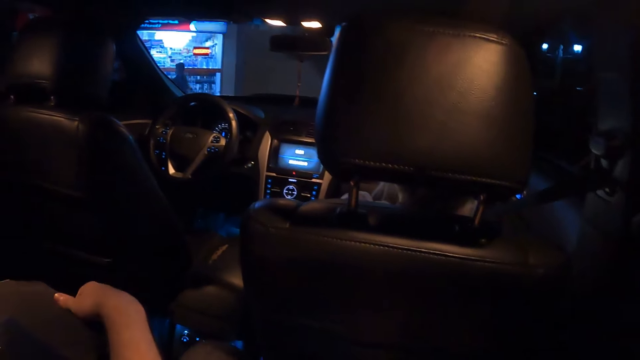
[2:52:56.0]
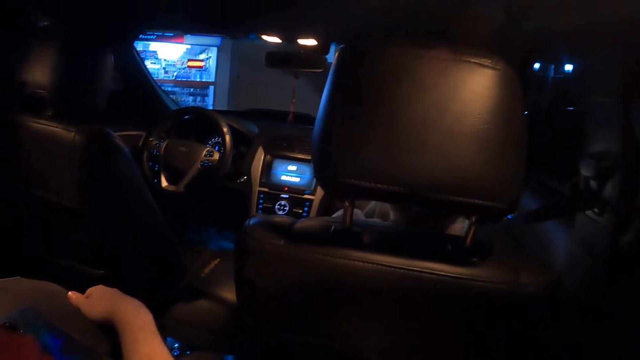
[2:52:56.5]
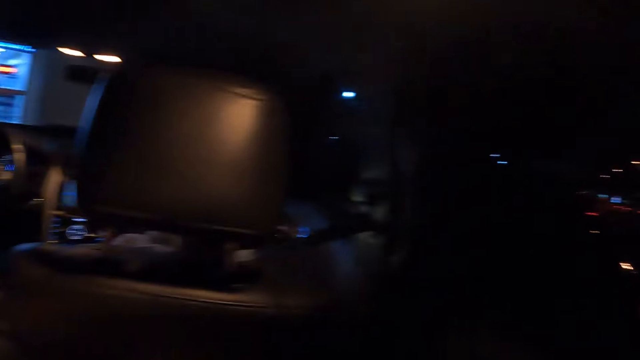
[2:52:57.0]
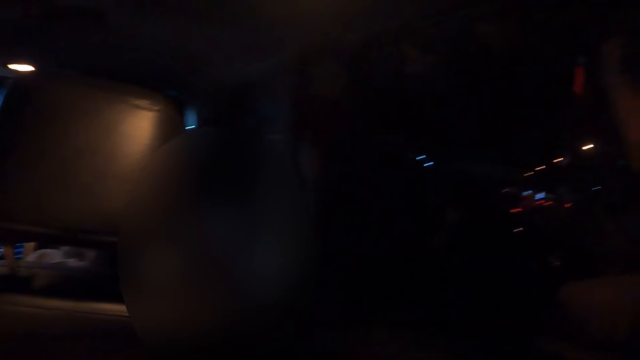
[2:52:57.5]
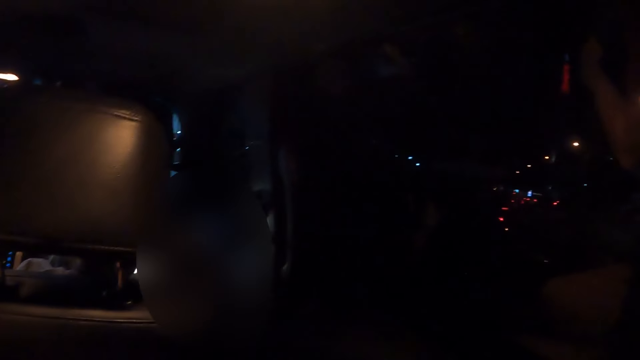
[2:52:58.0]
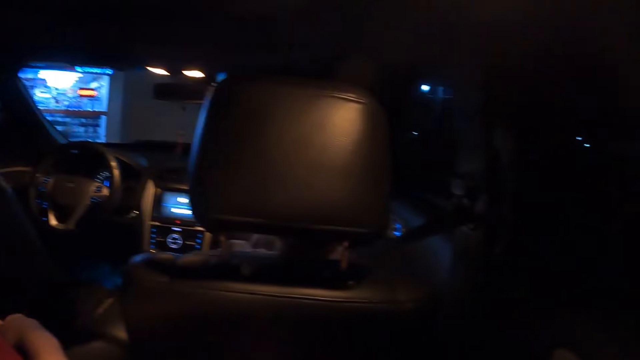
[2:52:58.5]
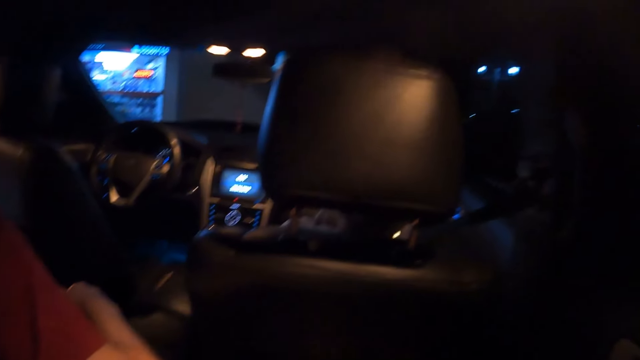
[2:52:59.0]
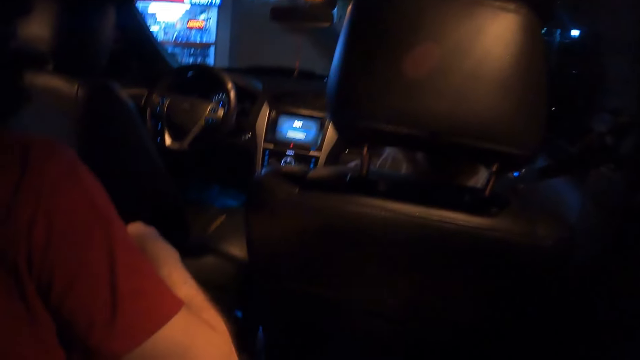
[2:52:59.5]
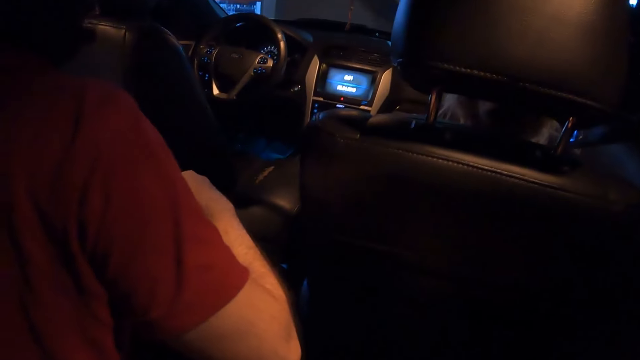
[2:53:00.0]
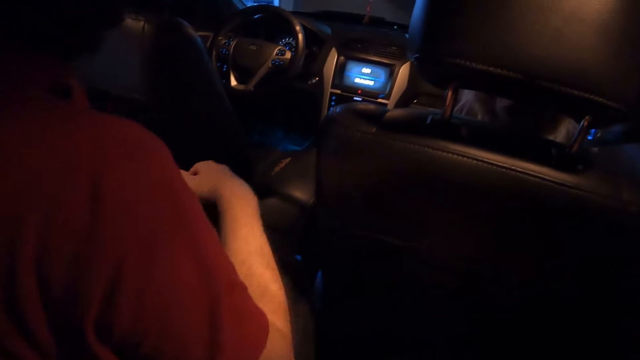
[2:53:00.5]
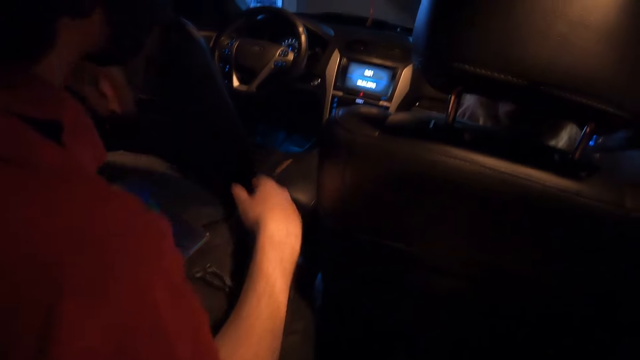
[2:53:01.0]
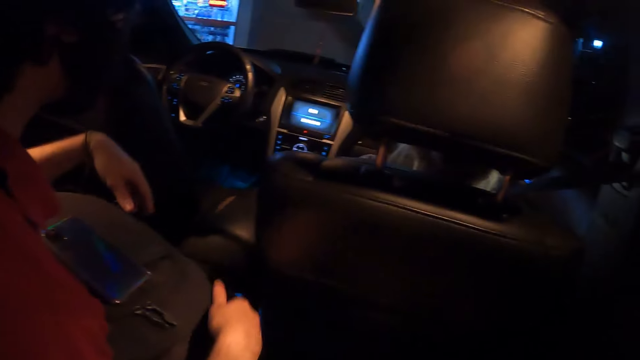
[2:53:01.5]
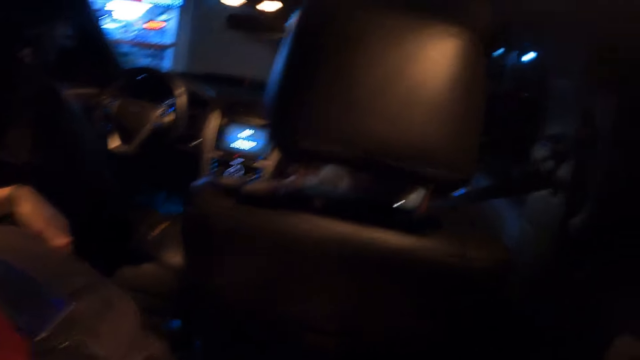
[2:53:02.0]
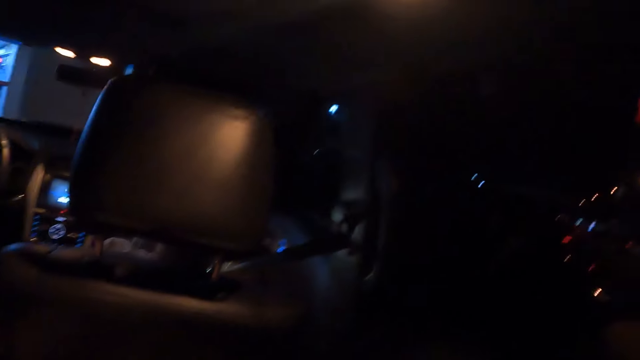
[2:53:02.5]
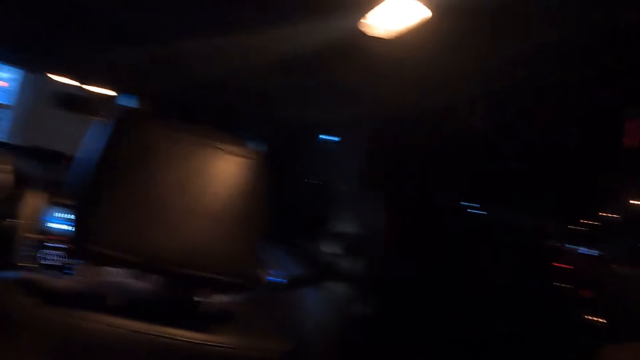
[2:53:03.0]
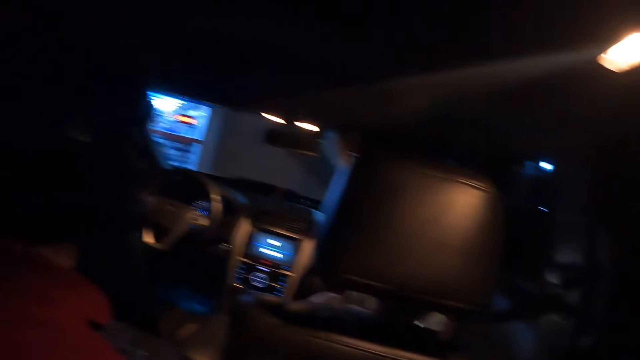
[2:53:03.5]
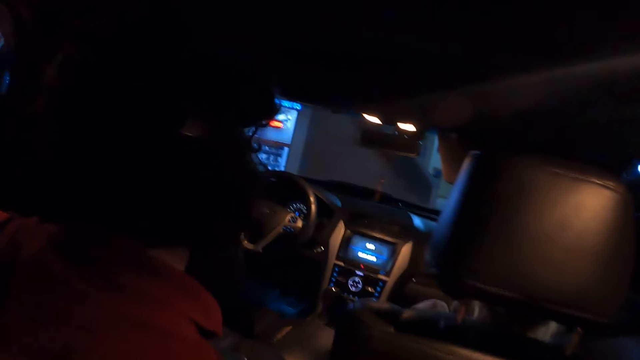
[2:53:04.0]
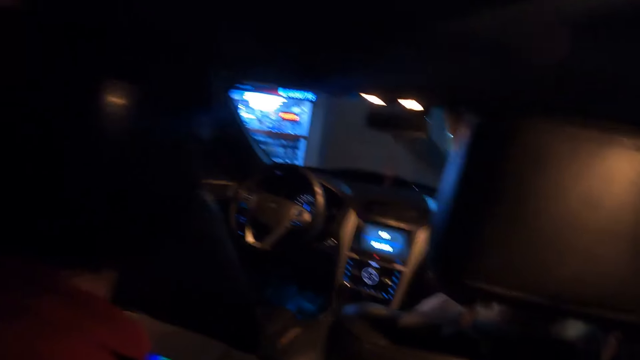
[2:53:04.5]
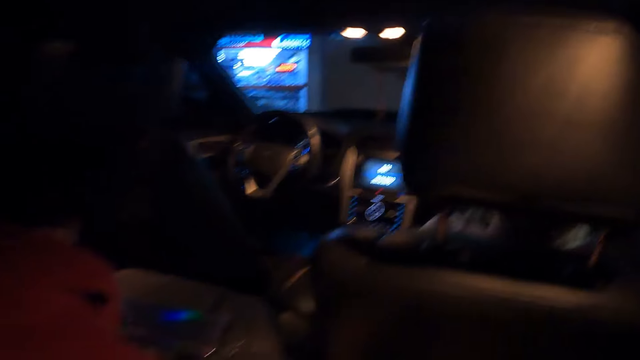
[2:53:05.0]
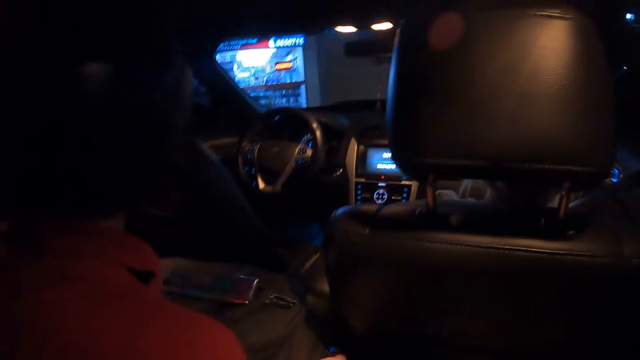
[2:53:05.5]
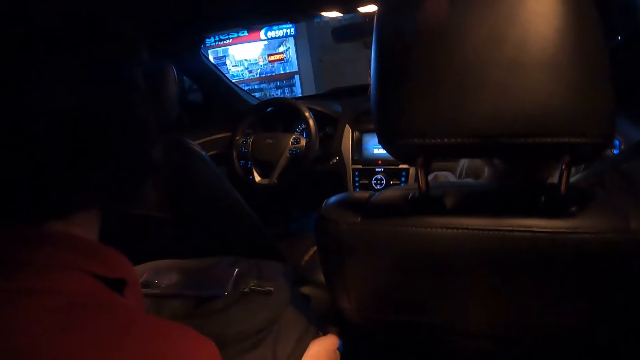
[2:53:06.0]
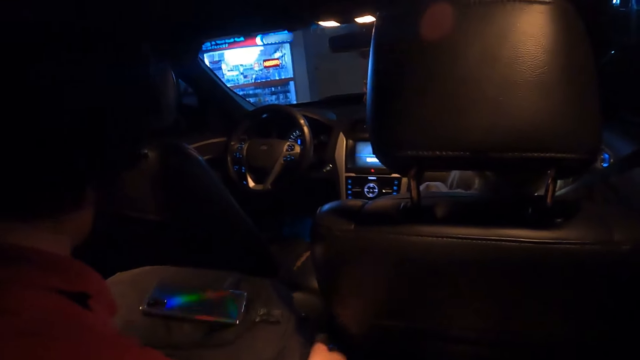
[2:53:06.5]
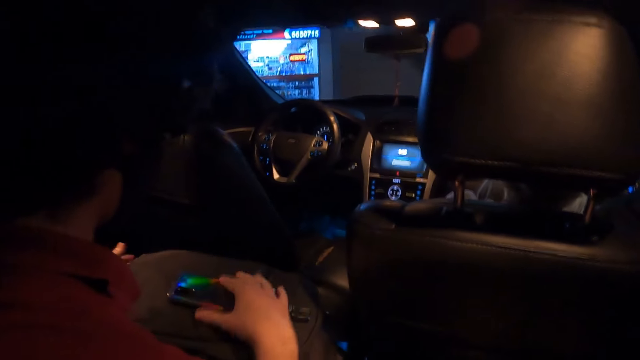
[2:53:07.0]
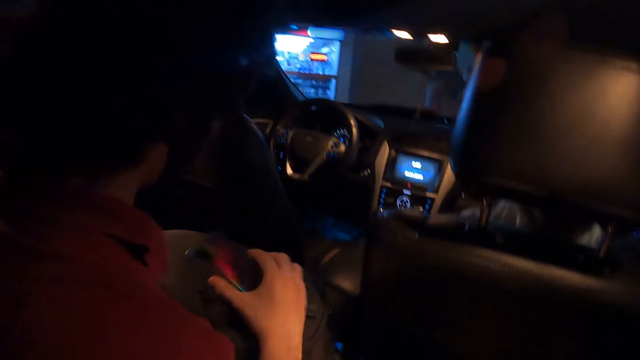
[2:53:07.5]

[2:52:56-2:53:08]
The camera wearer looks around the car. They stare at a man.

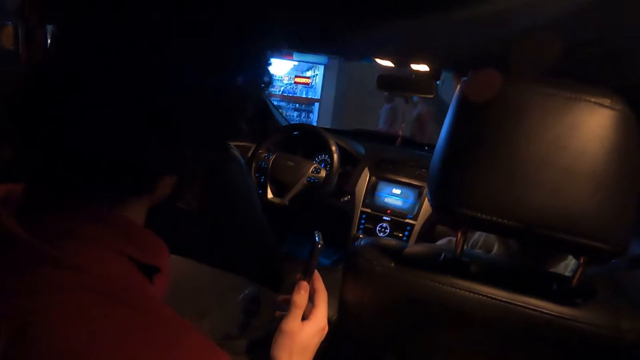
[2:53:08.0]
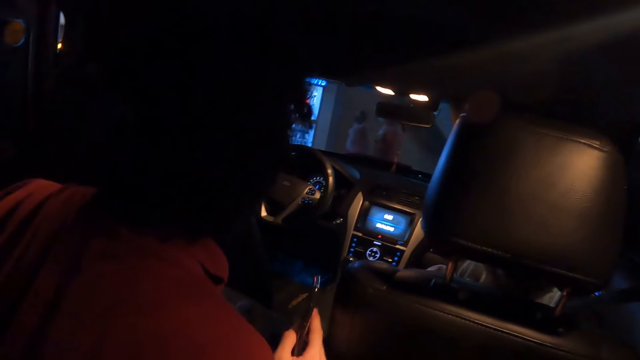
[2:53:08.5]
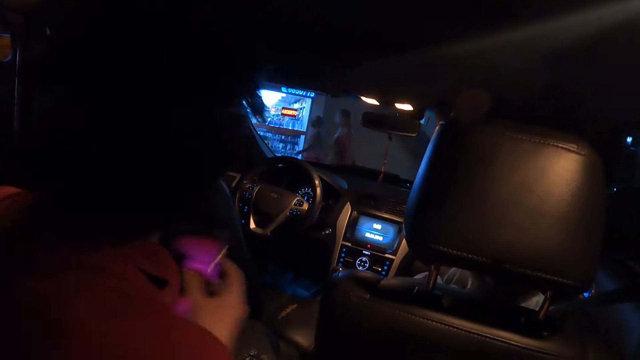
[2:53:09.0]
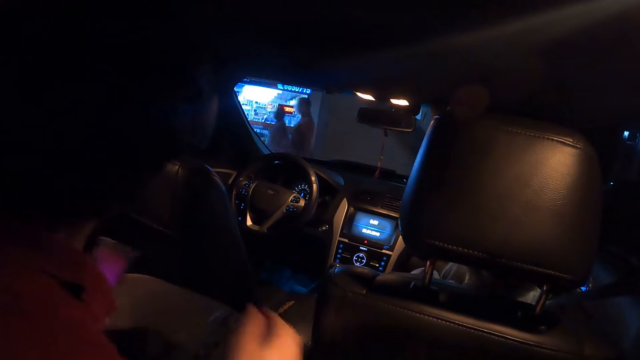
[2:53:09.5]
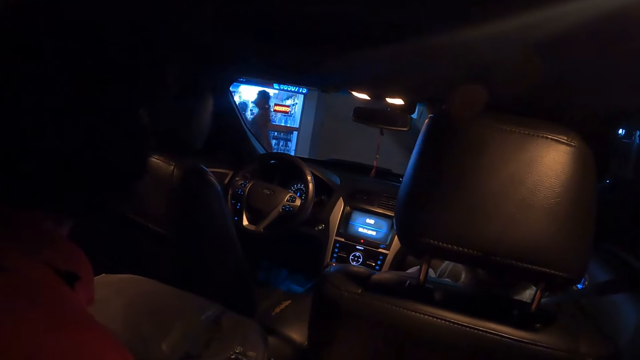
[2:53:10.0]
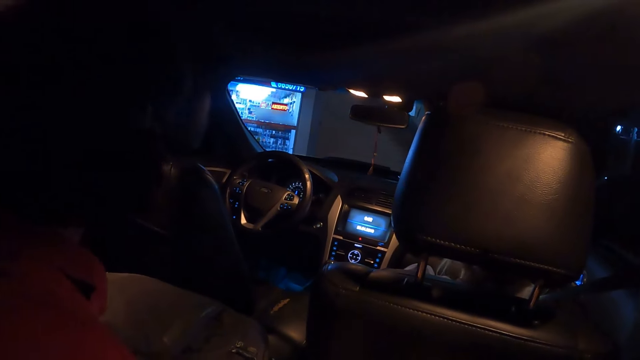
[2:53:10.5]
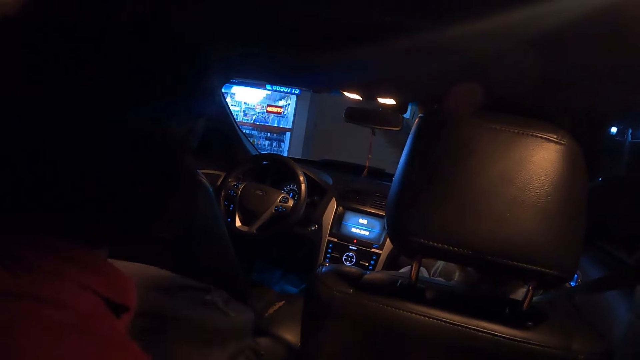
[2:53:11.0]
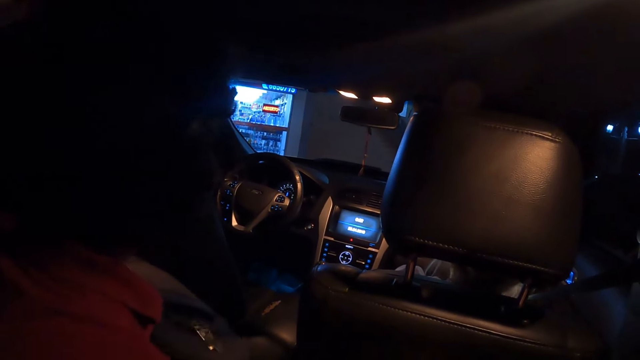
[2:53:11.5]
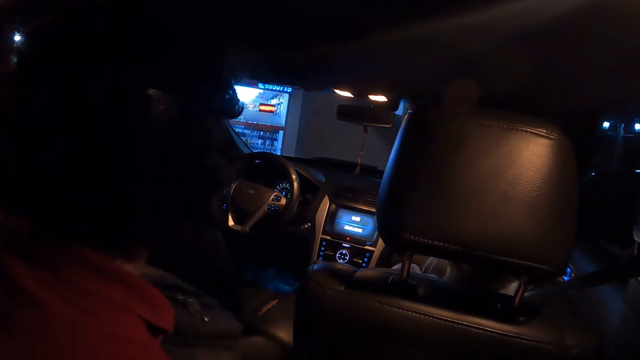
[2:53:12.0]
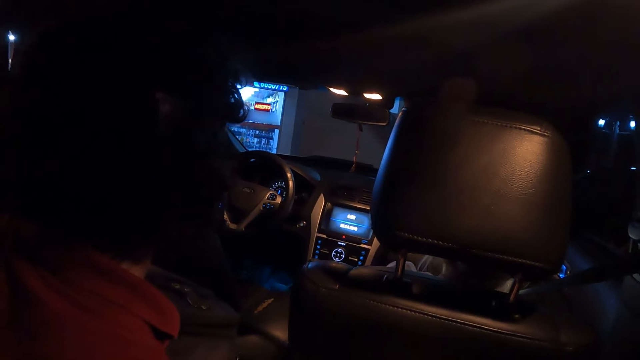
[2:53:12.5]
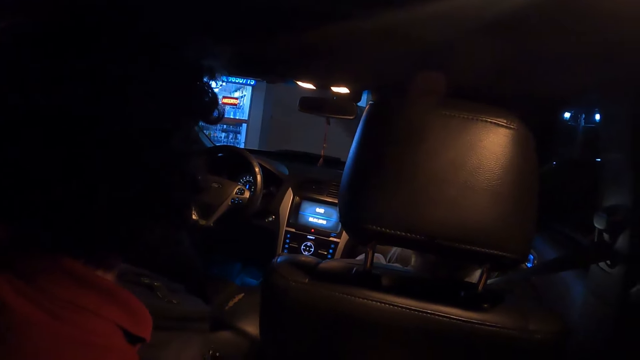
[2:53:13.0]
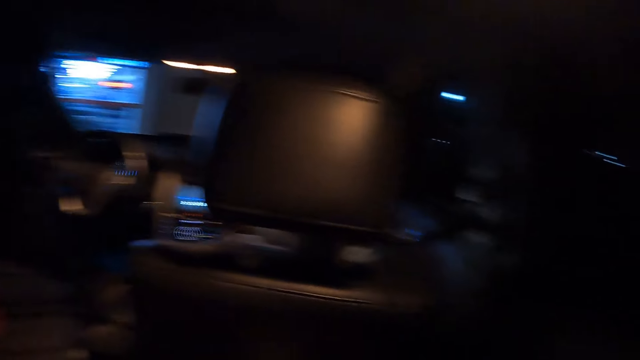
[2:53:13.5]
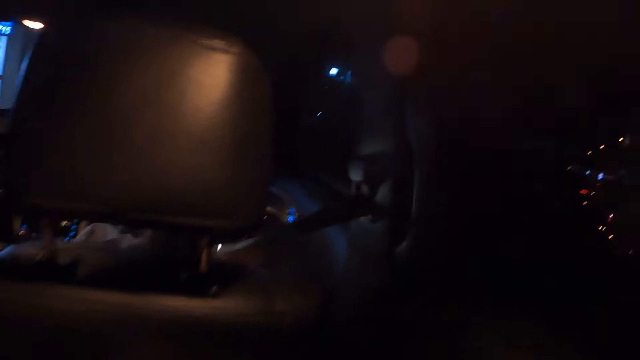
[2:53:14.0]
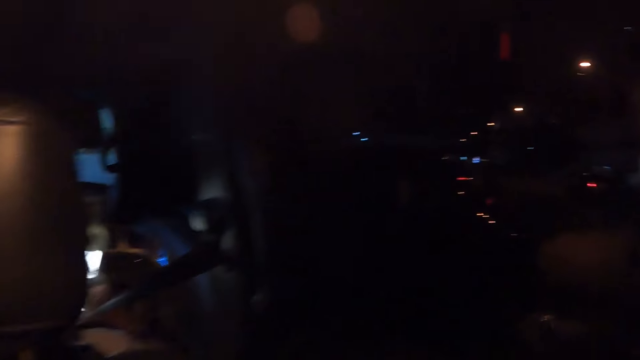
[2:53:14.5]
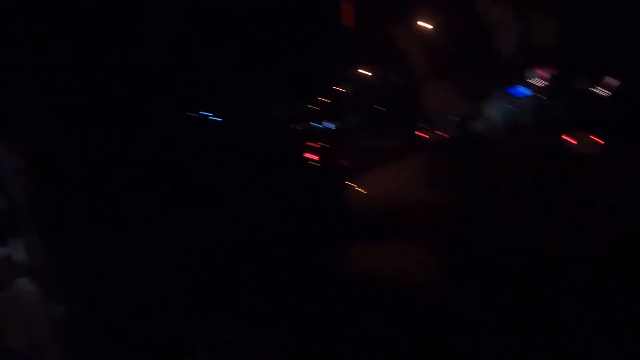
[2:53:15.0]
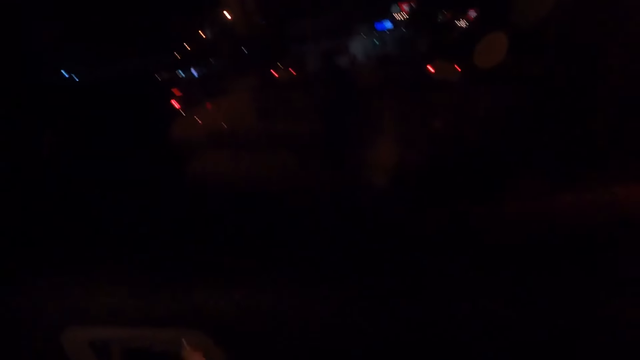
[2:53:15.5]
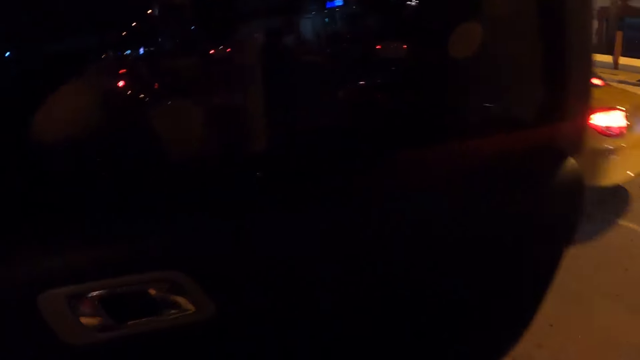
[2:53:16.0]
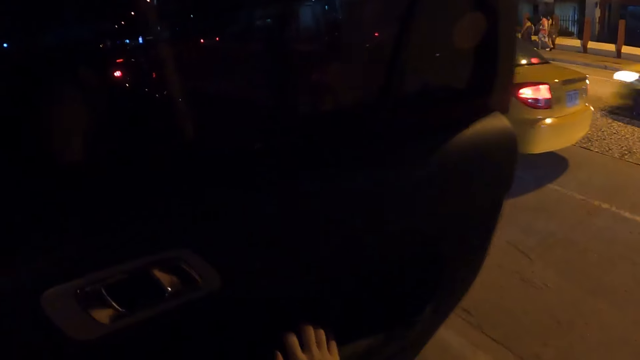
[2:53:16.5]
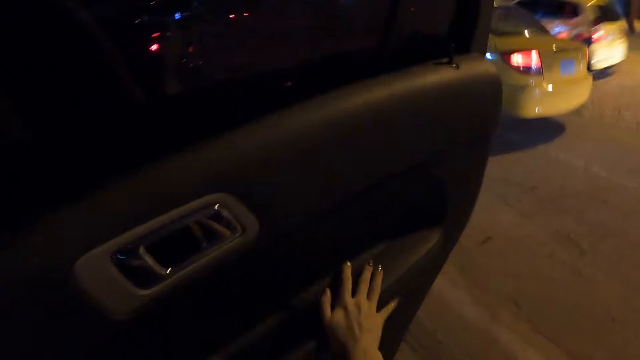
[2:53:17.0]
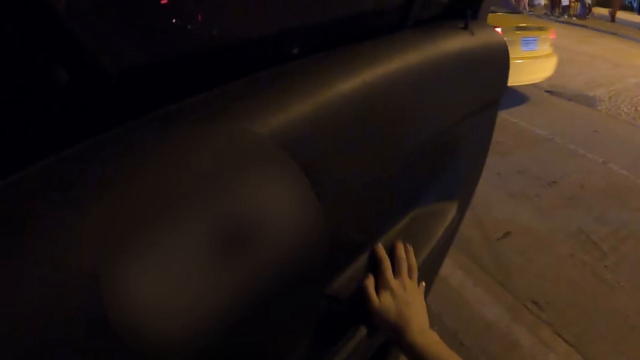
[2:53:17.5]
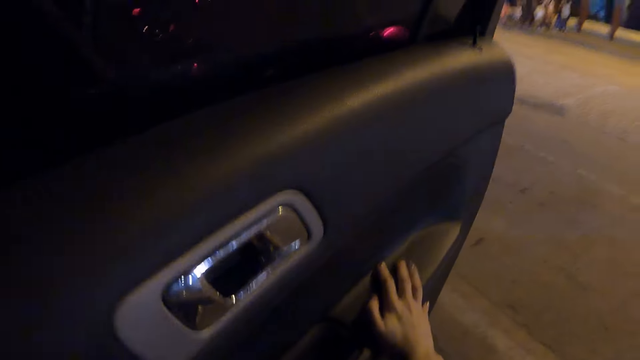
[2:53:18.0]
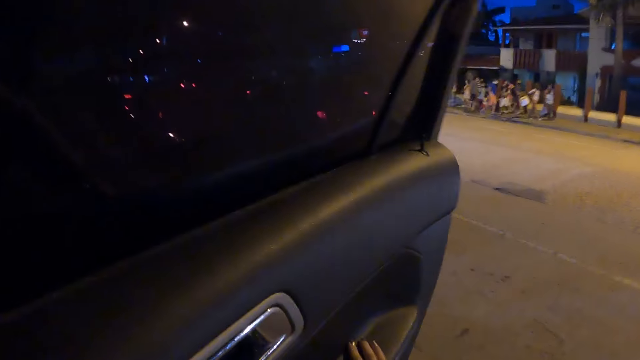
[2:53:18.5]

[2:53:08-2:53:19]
A man holds the phone and adjusts the bag. The camera wearer opens the car door. They look on the road.
